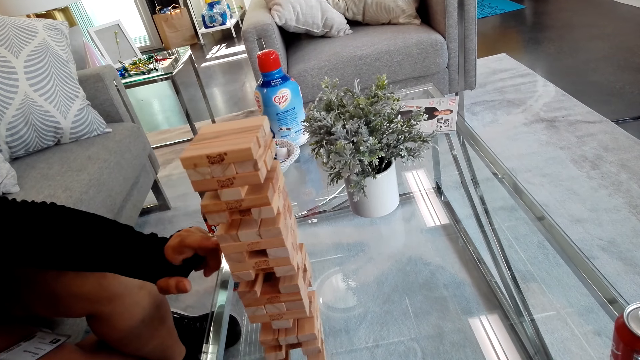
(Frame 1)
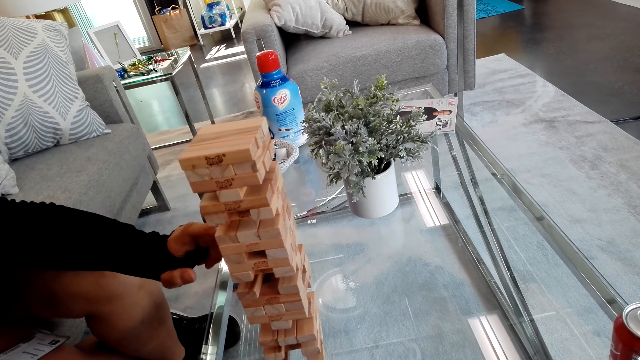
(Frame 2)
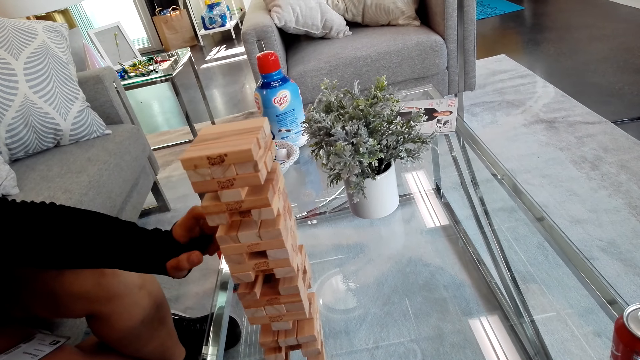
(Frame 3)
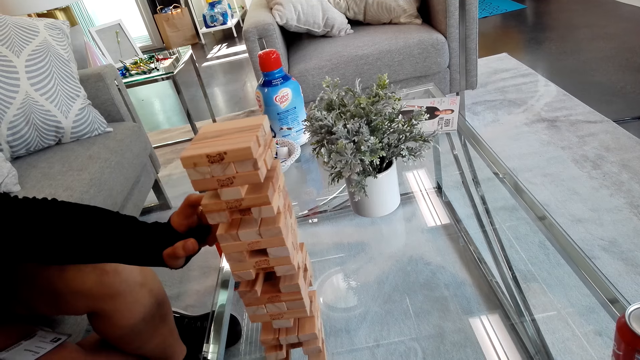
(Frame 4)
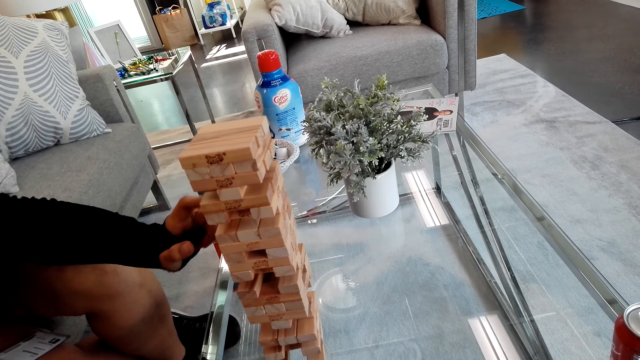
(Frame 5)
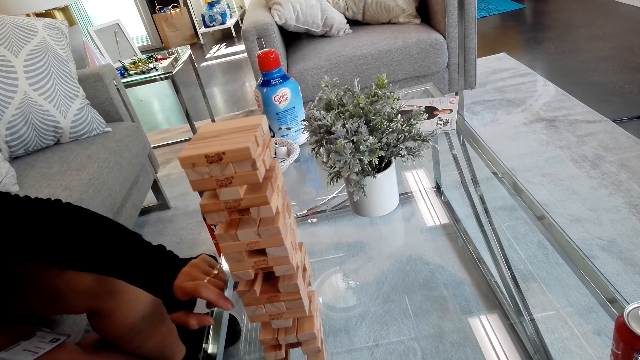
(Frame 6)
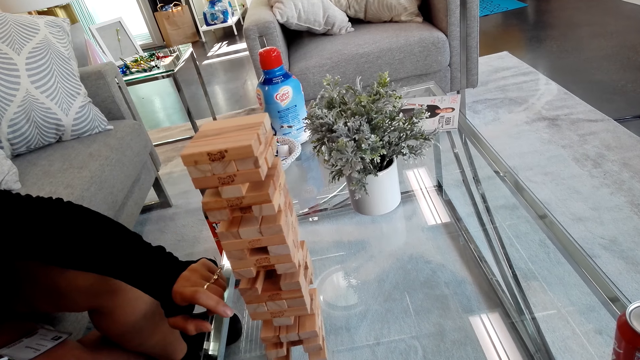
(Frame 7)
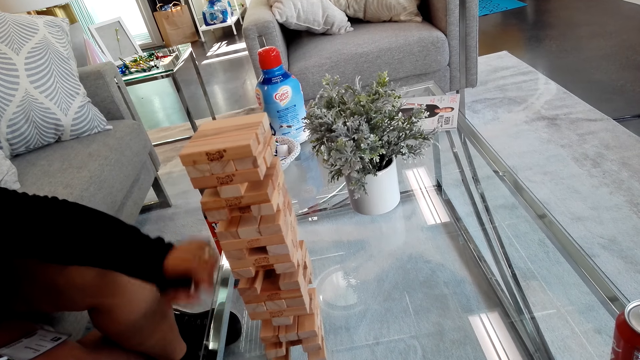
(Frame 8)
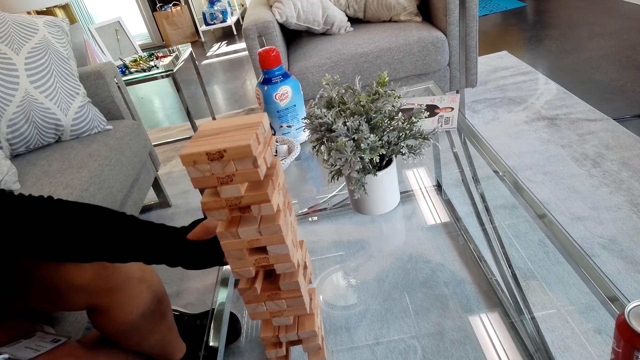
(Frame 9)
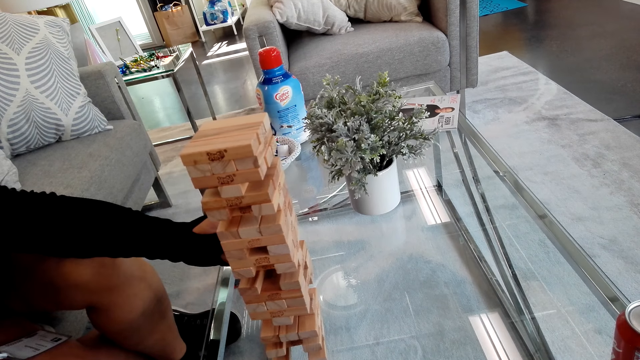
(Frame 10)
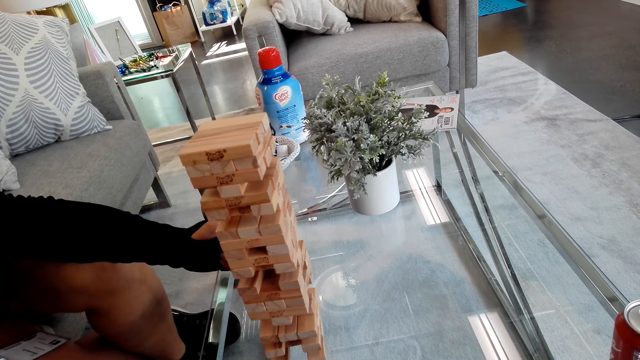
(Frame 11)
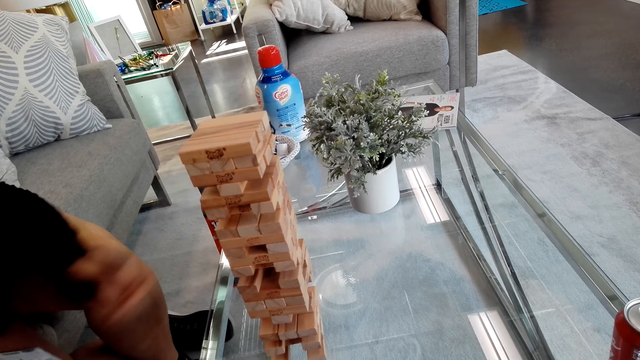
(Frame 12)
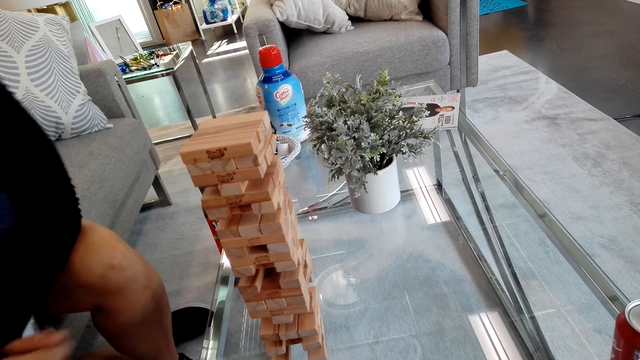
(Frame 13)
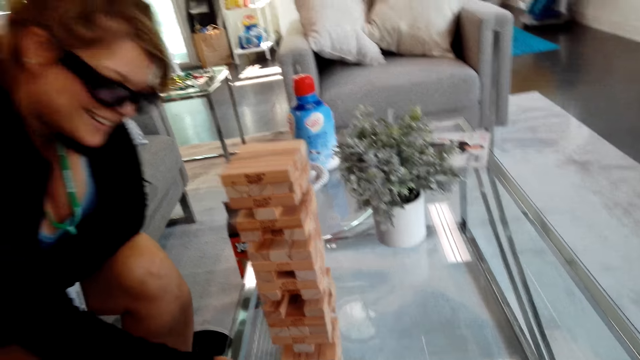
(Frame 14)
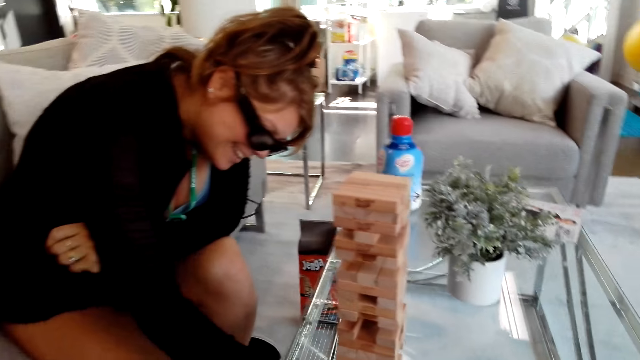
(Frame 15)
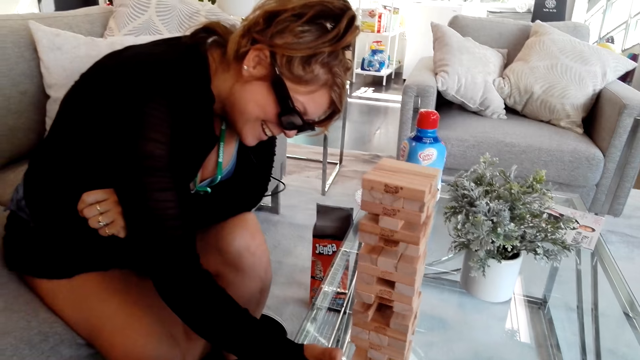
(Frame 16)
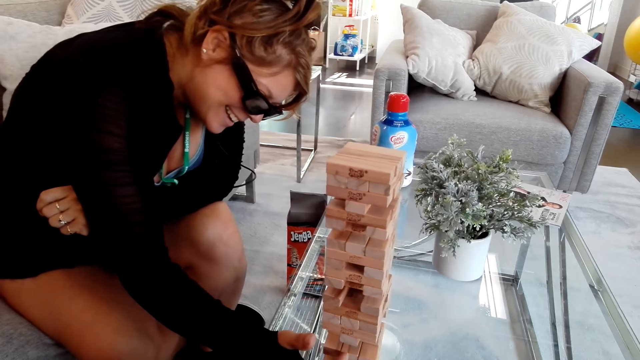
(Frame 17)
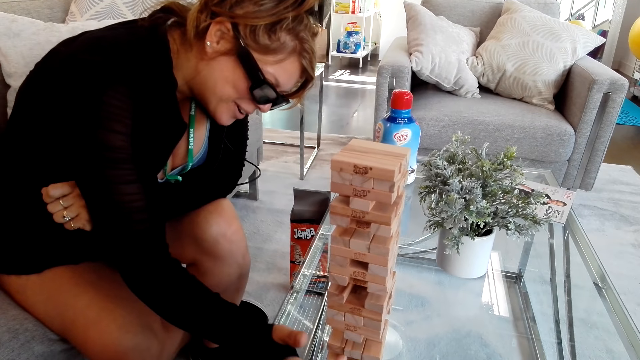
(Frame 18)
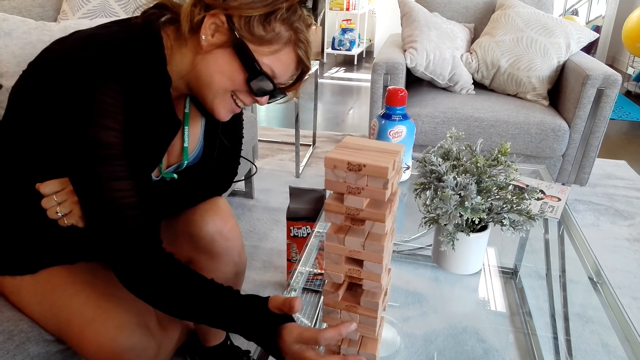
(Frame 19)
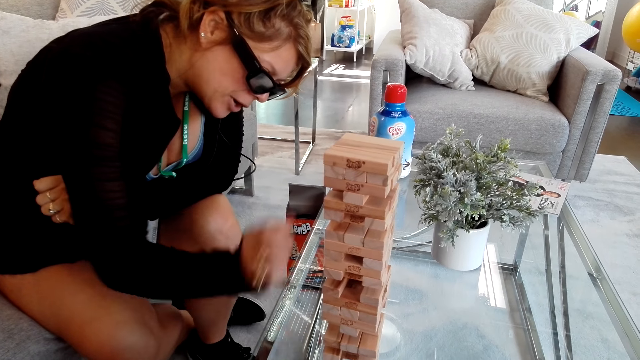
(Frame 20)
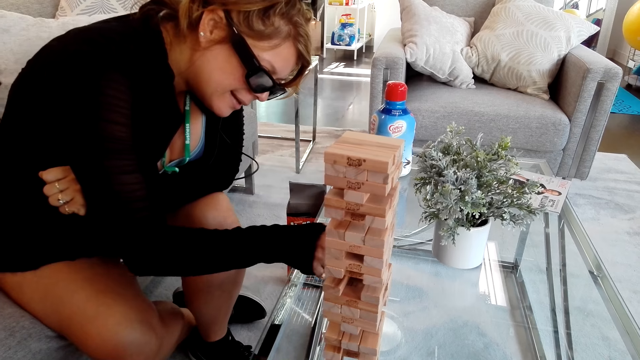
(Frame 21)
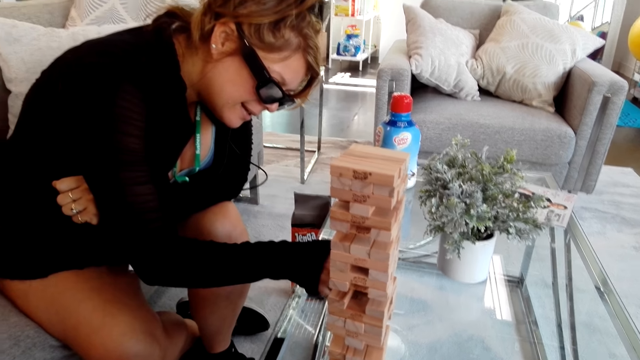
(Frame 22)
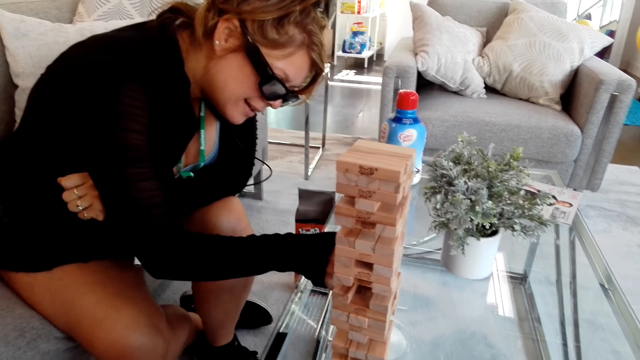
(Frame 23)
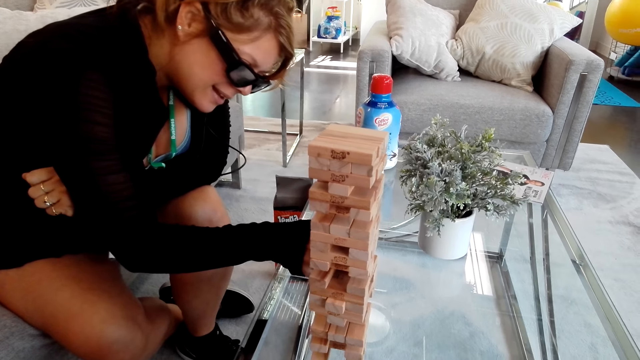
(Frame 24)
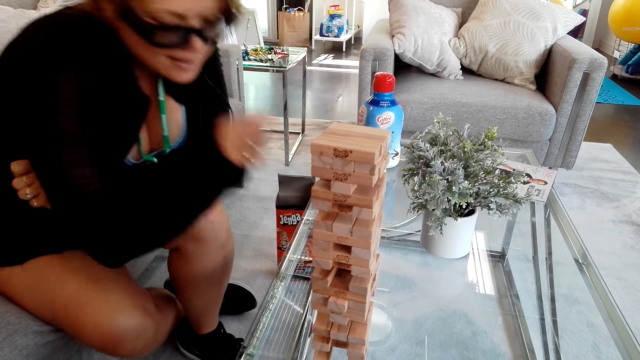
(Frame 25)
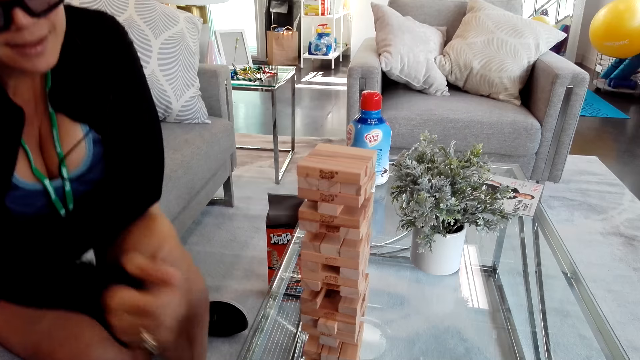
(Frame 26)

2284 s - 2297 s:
The camera wearer talks to a girl. The girl plays the tumbling tower.

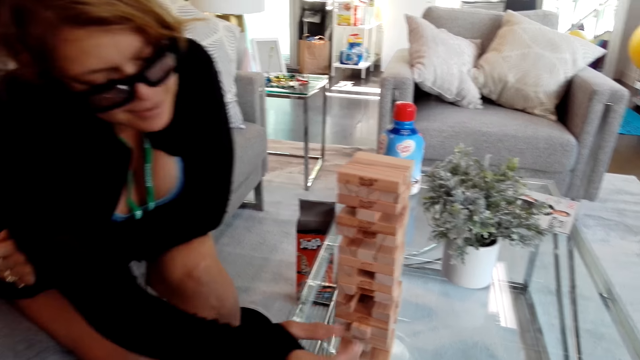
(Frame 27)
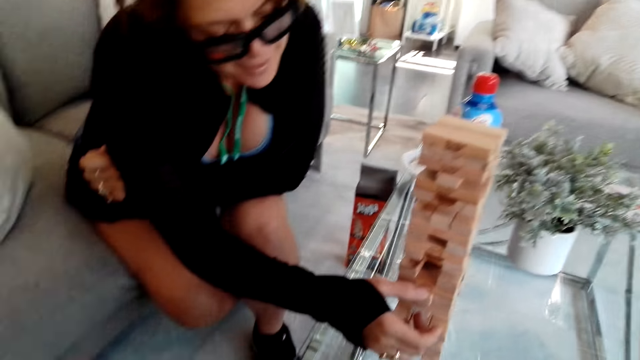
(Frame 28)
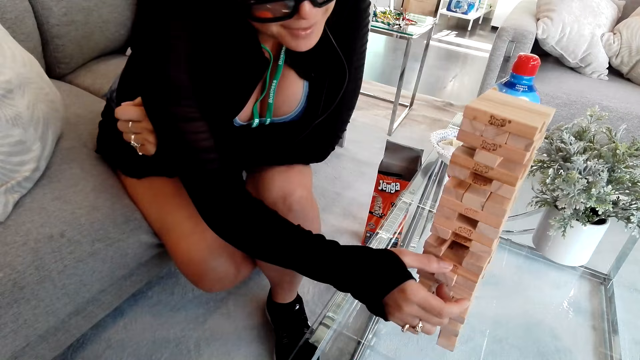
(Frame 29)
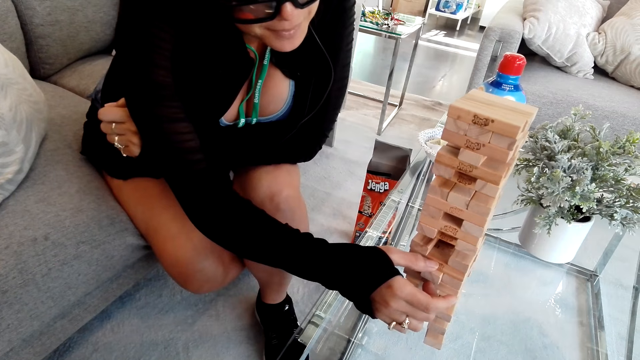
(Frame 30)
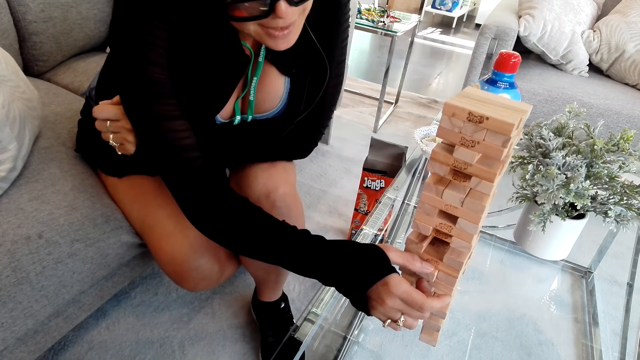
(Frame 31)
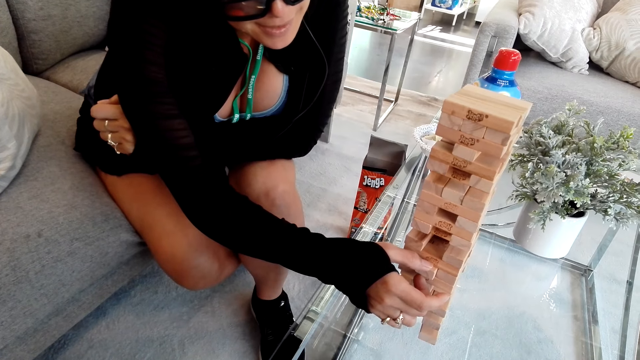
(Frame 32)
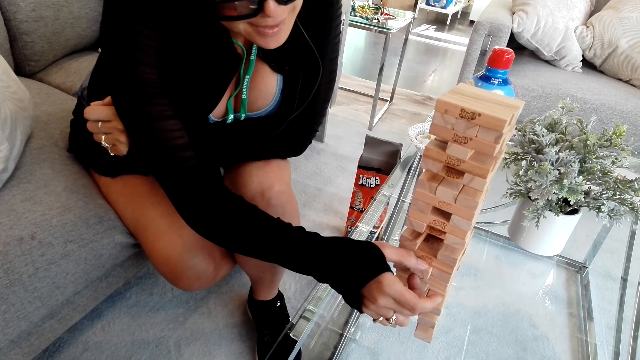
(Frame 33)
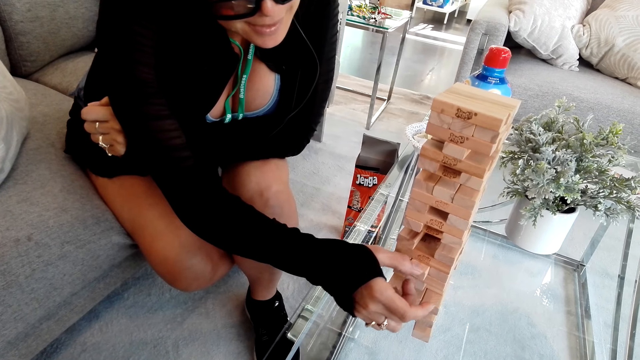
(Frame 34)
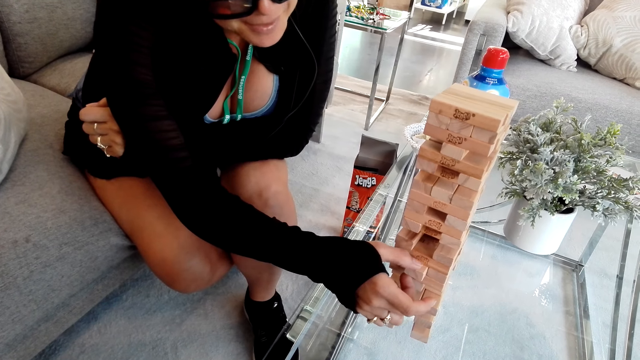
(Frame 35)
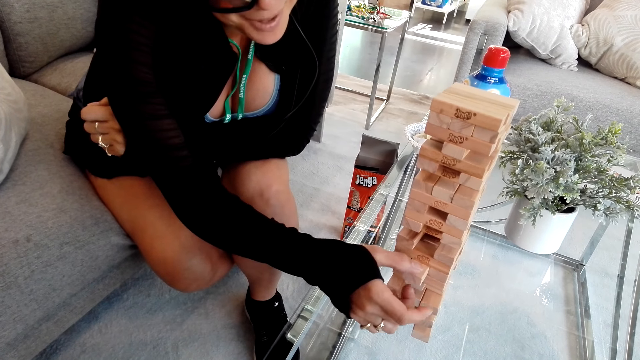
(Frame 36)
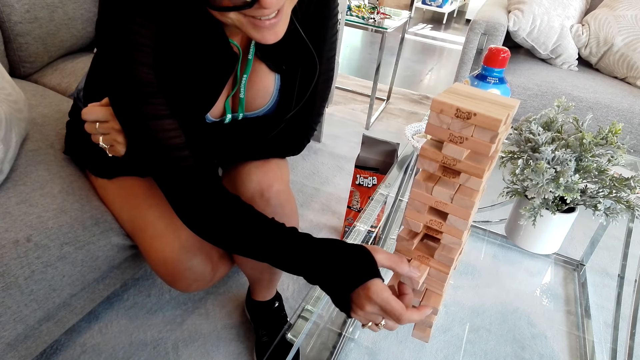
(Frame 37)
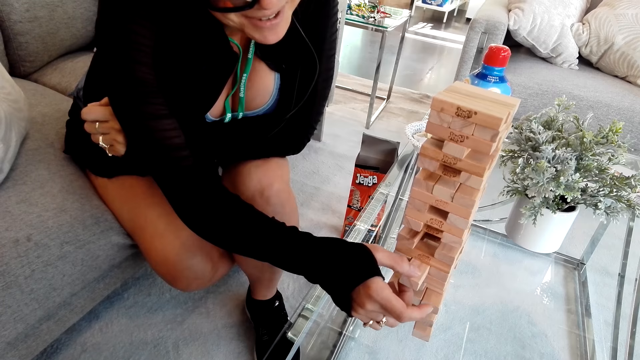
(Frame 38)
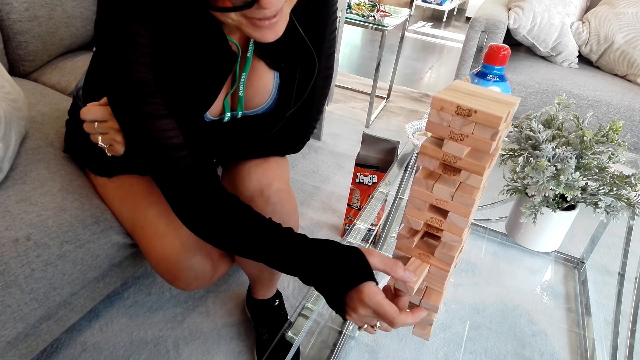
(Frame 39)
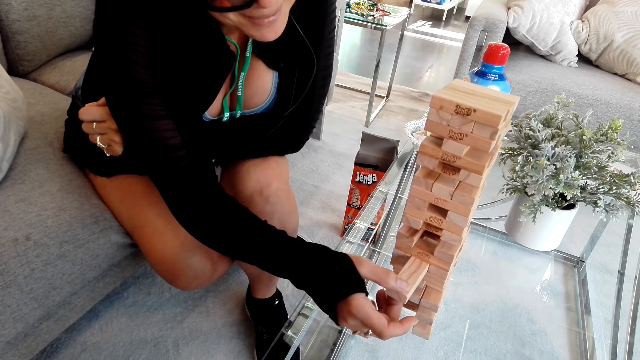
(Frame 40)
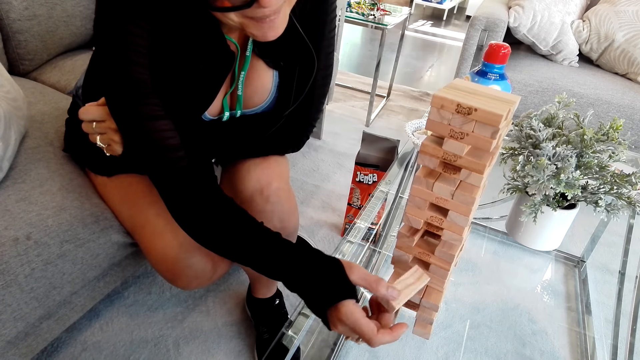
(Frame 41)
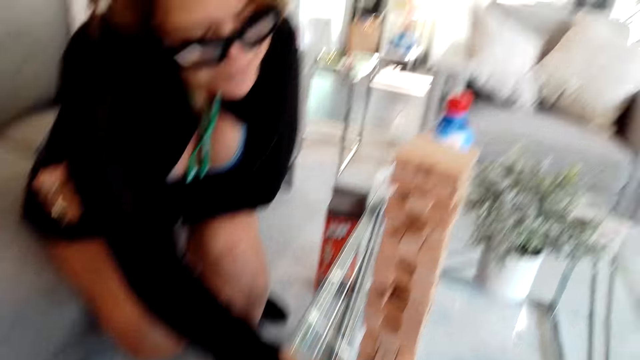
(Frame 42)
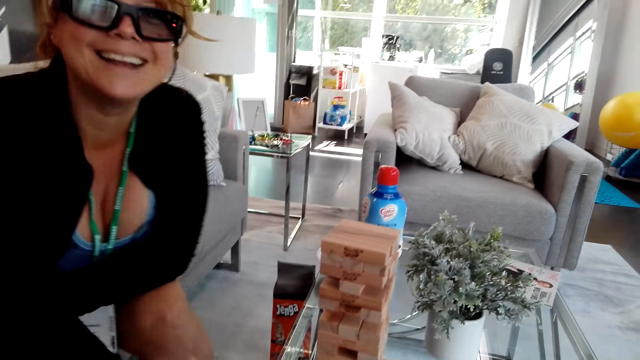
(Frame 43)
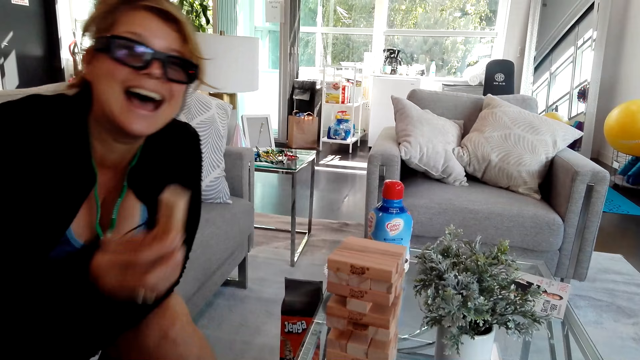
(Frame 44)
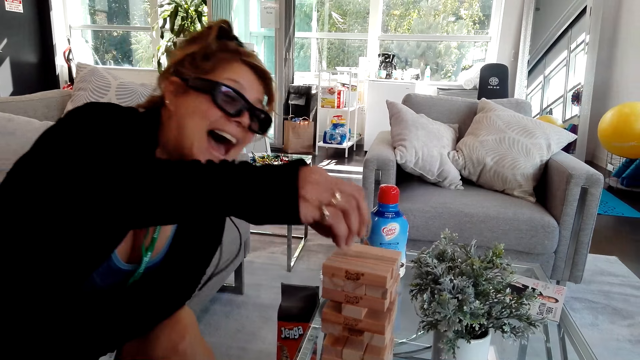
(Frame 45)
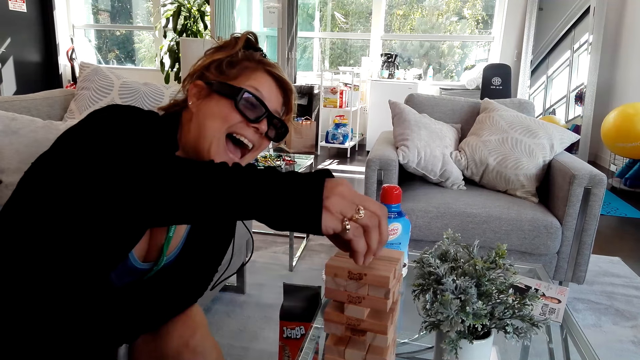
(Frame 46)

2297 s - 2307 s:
A woman picks a block from the block stand.
